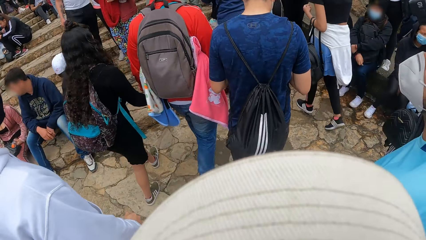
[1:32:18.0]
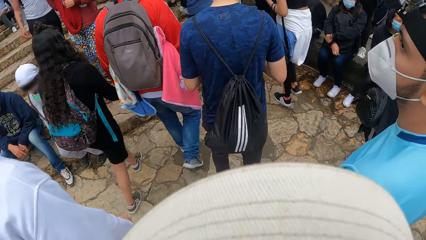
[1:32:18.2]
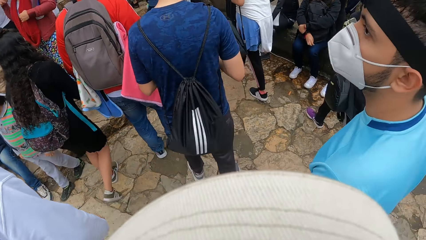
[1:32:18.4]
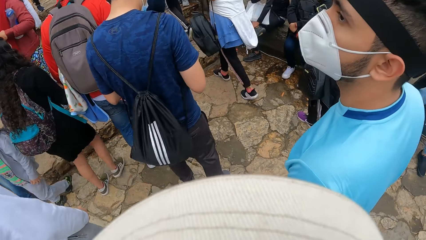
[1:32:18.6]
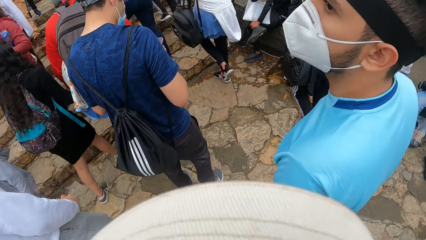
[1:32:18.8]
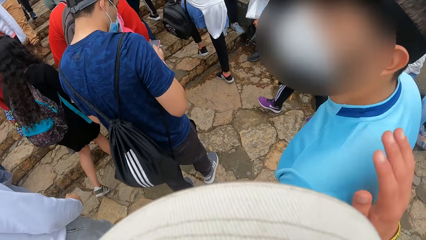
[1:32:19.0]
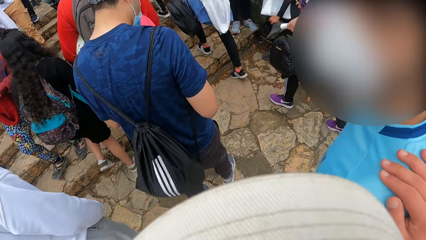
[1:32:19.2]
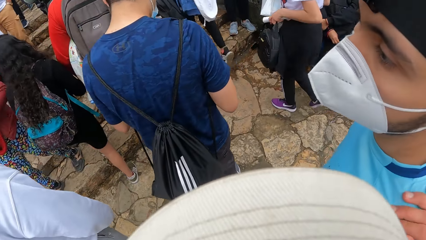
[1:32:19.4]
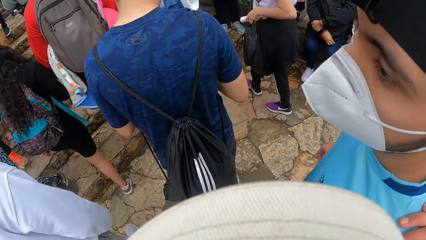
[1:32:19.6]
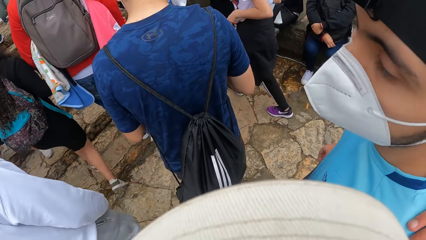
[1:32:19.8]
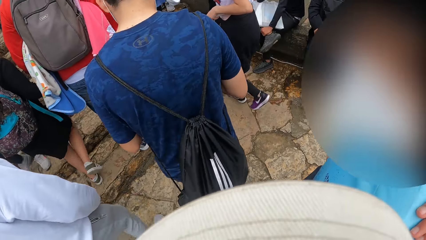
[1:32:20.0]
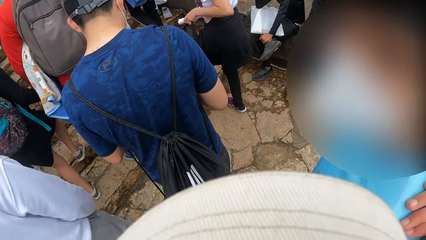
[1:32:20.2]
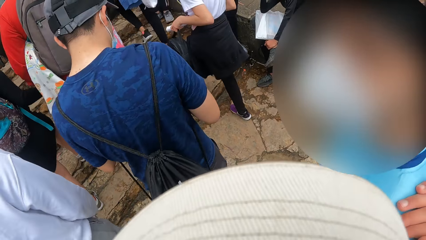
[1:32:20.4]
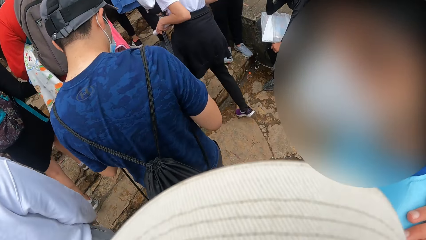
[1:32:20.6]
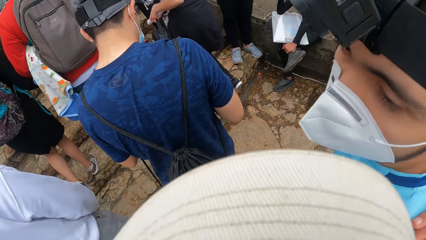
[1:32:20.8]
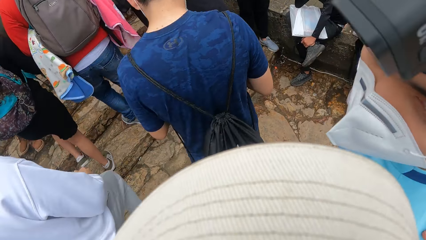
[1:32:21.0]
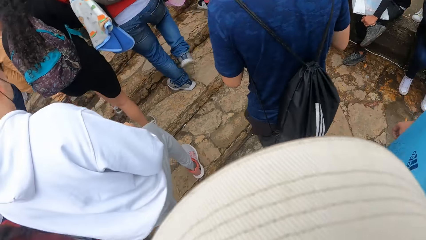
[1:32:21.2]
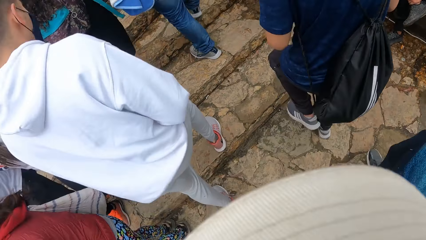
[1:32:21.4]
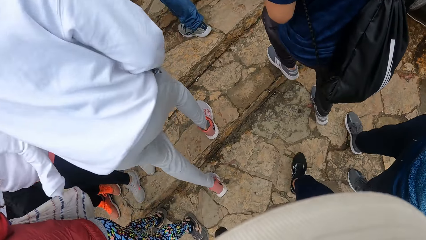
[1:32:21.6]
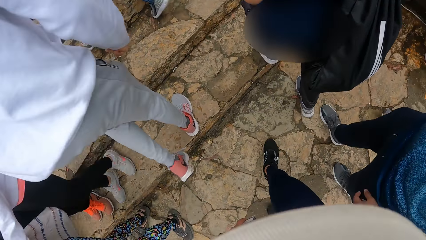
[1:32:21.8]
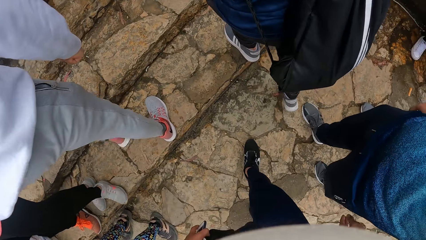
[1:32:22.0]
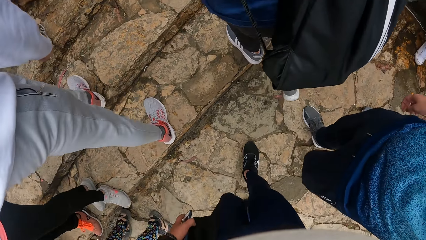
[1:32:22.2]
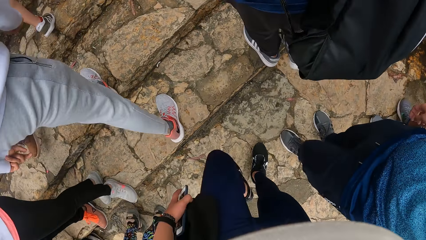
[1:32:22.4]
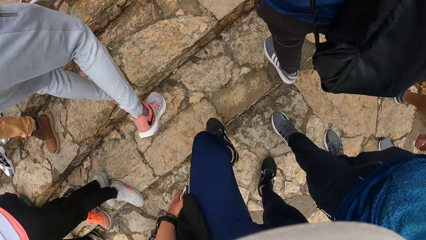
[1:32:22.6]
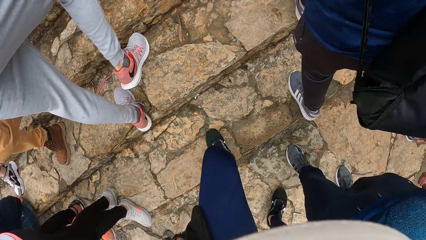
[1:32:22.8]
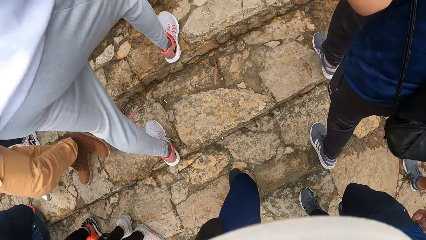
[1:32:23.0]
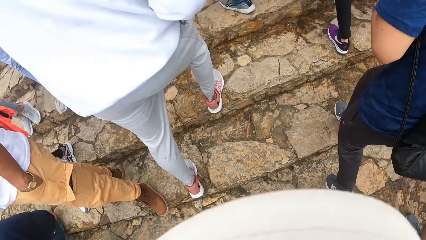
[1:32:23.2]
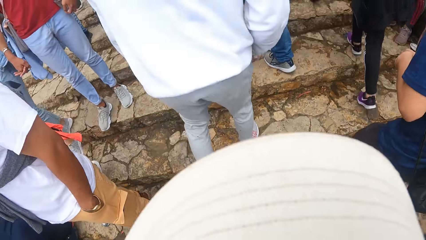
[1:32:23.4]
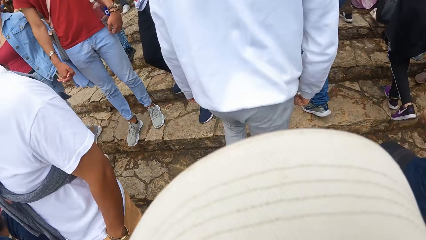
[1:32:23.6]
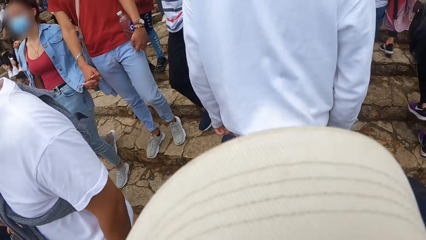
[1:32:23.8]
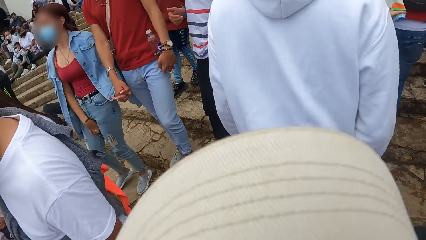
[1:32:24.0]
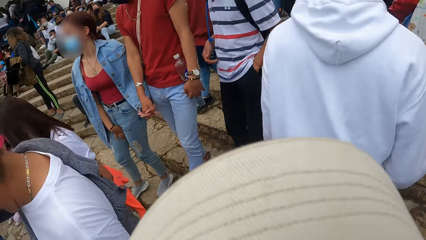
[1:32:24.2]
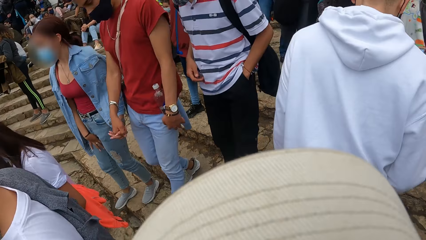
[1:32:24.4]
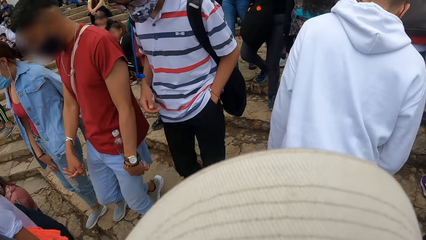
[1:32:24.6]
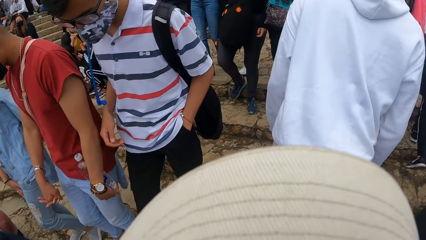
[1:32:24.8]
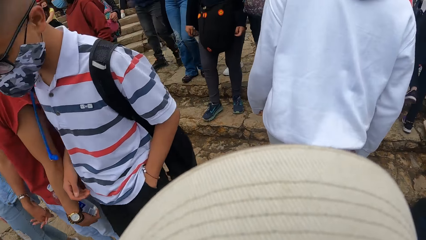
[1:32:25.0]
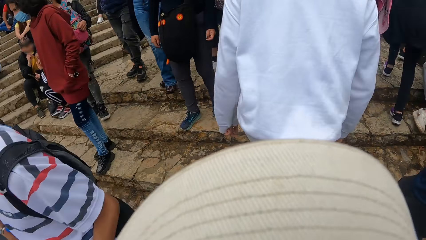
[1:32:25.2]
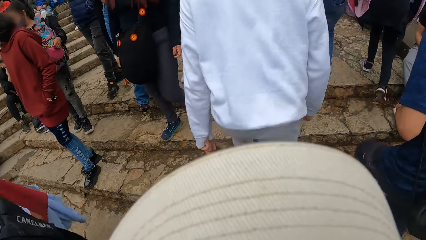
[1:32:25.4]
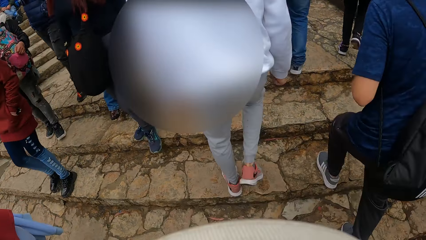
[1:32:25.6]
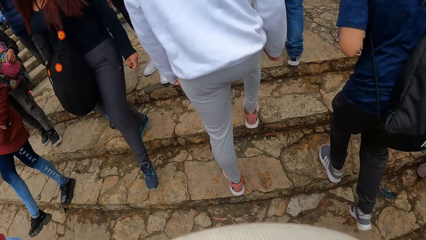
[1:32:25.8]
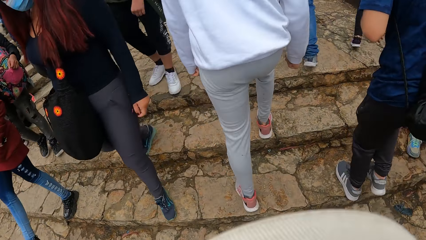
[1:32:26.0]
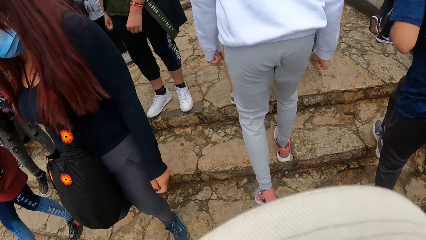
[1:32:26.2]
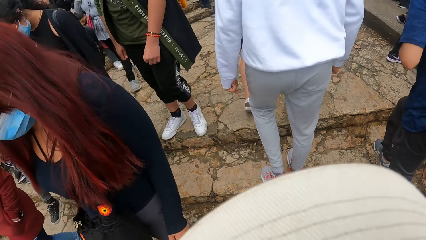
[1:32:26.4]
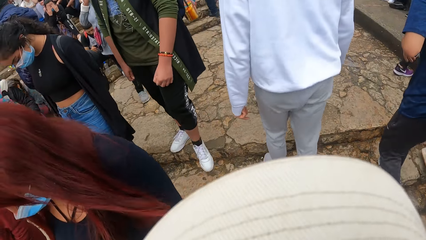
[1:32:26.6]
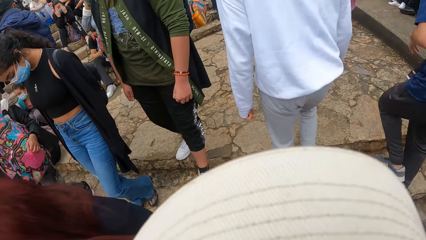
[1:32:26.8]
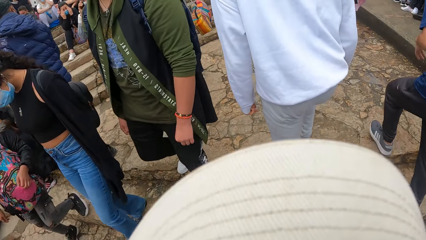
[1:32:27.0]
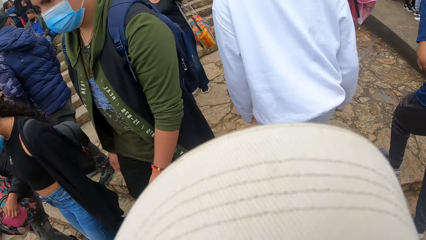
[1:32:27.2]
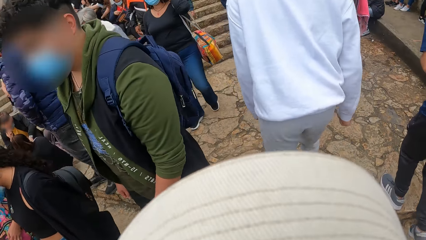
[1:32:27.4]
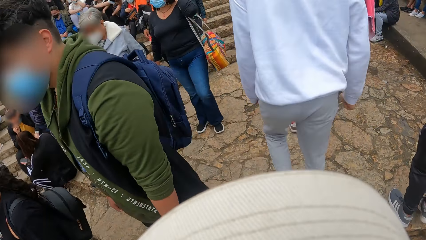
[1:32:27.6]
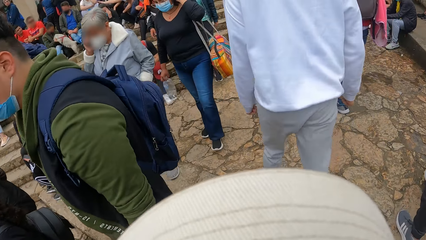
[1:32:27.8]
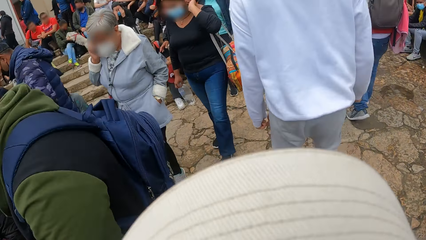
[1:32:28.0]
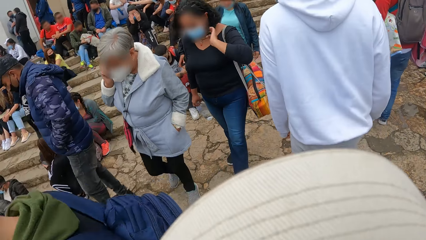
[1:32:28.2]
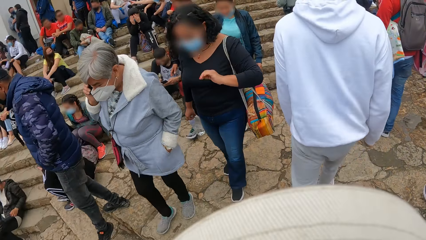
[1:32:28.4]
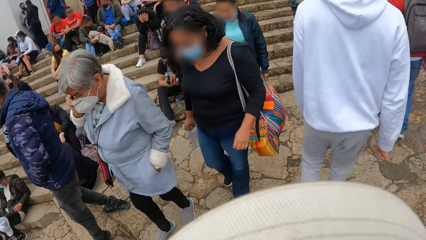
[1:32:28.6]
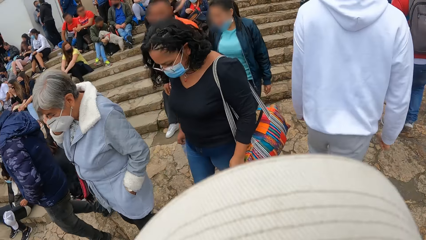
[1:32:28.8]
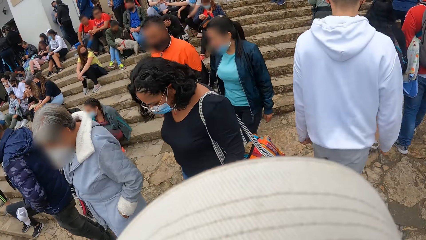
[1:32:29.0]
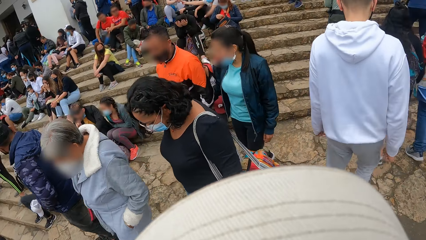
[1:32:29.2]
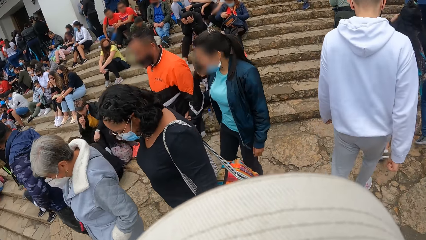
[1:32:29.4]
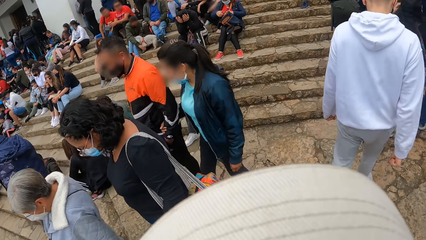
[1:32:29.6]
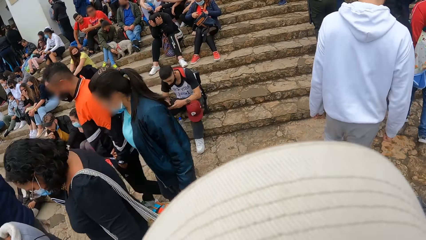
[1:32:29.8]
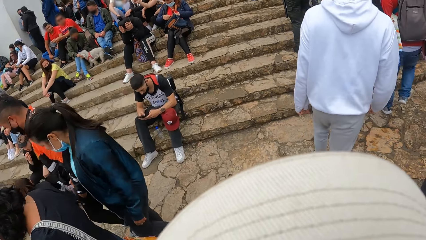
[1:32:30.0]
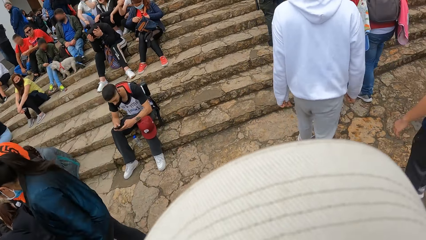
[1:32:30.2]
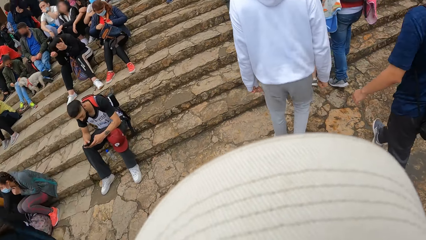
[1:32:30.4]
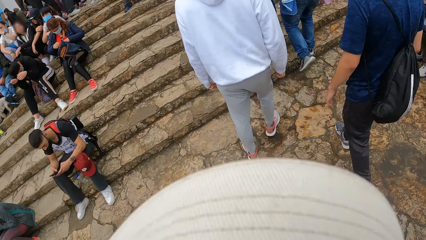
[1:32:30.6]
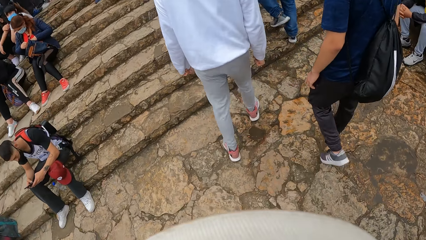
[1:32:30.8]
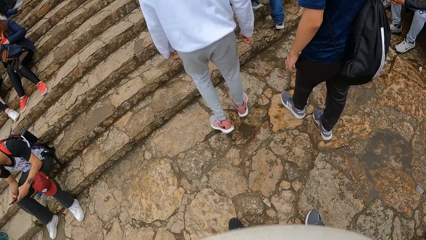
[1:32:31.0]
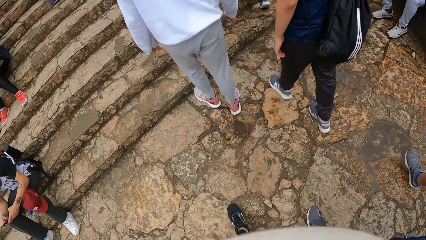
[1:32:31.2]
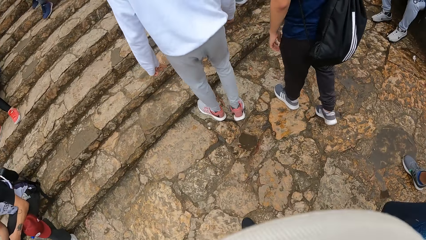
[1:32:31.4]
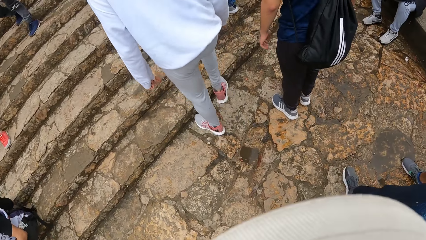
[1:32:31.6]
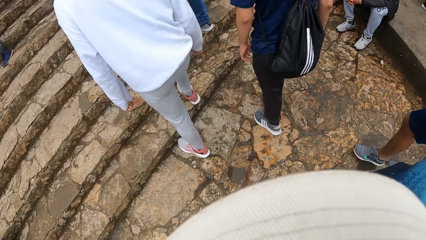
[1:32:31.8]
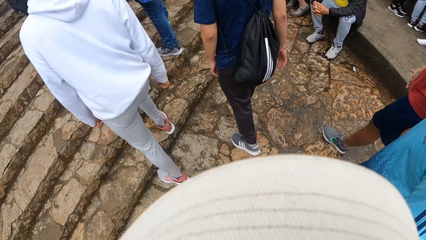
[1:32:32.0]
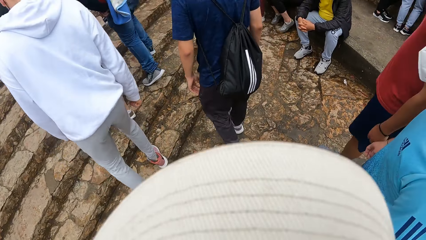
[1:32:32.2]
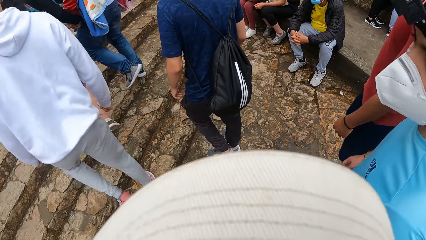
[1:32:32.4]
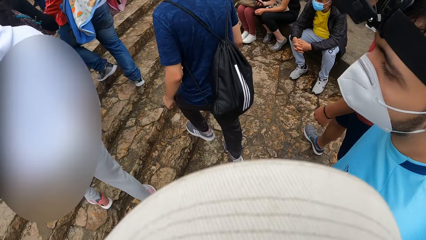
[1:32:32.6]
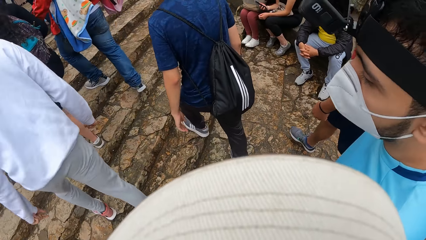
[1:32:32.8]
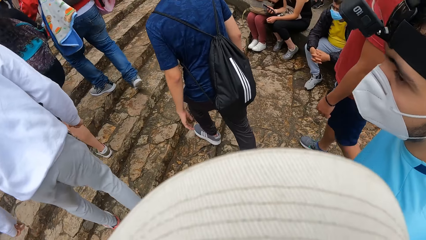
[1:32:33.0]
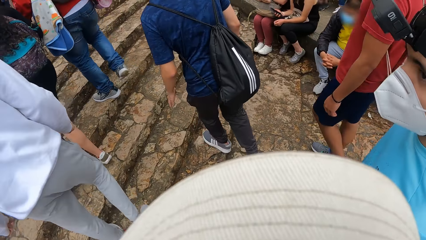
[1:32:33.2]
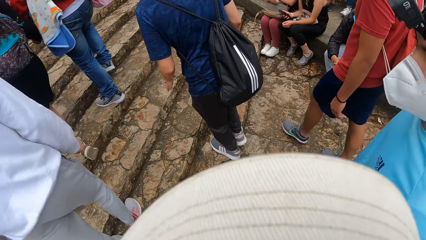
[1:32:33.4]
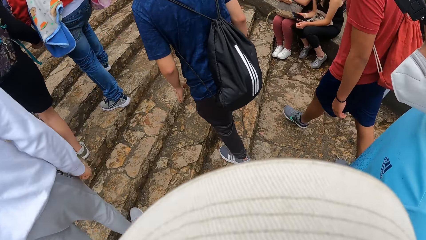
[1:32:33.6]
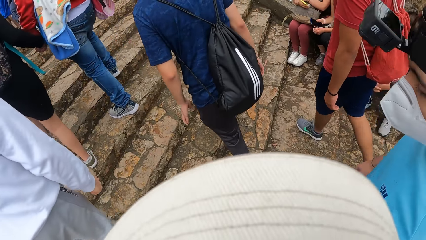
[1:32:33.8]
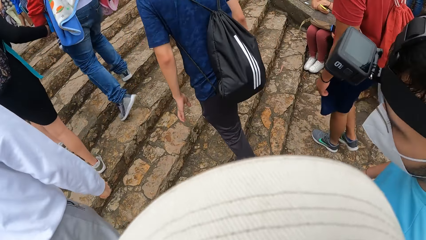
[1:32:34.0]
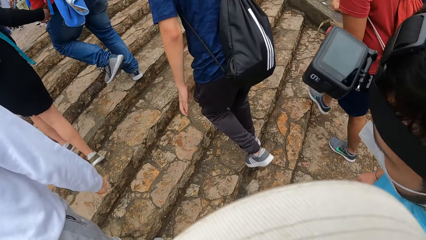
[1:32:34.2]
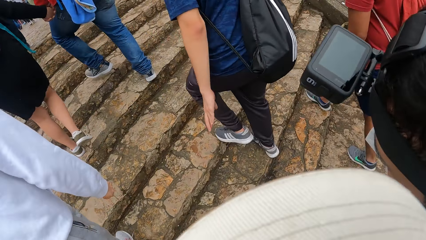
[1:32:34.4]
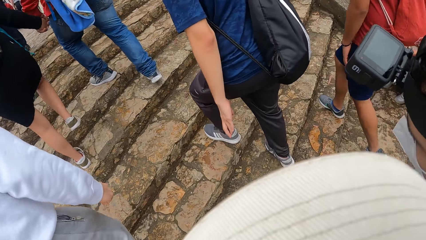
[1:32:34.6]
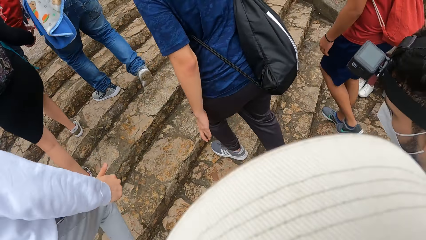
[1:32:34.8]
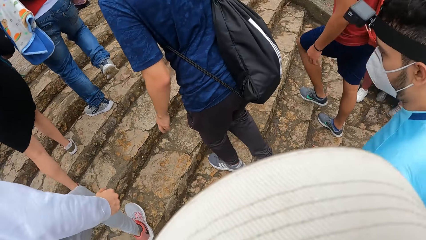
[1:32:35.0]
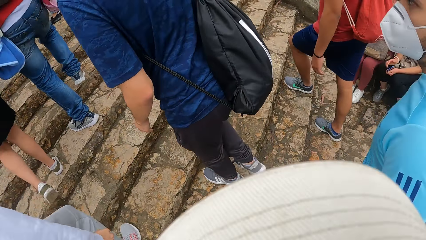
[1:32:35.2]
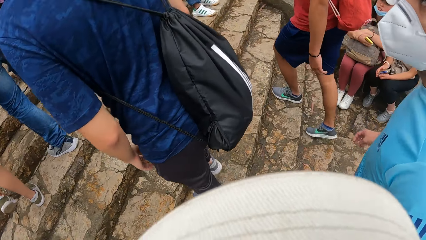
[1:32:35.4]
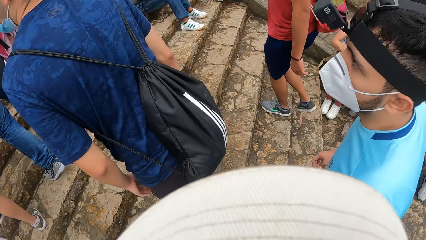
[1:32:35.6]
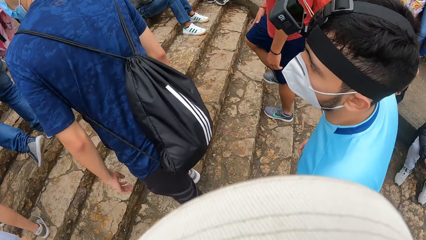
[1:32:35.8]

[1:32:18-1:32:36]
The camera wearer holds a man's shoulder. They dialogue with the man. The man walks up the stairs. The camera wearer walks up the stairs. Another man walks up the stairs. The first man walks up the stairs. A third man walks up the stairs. The camera wearer walks in the park. The first man walks up the stairs. The camera wearer dialogues with the first man. They walk up the stairs with the other man.
